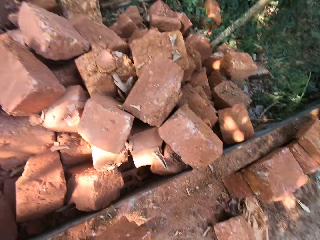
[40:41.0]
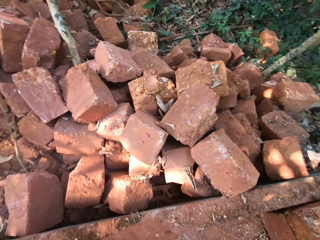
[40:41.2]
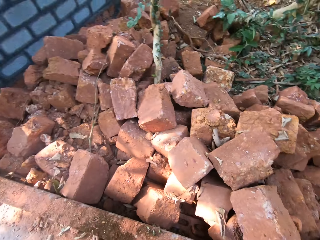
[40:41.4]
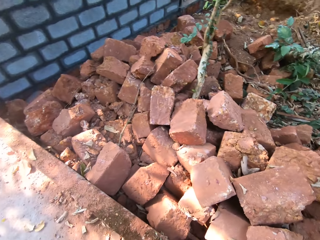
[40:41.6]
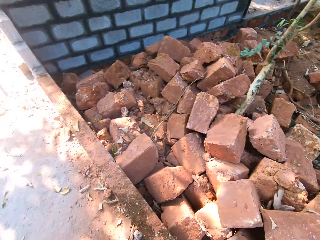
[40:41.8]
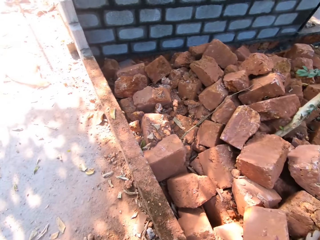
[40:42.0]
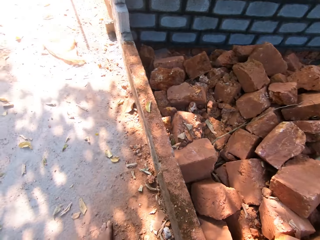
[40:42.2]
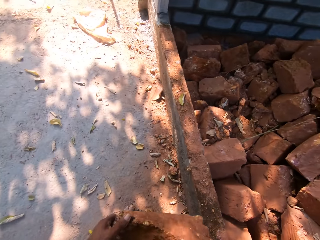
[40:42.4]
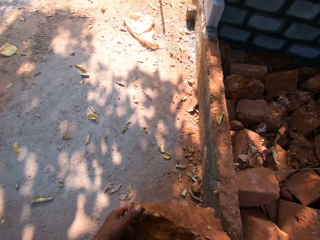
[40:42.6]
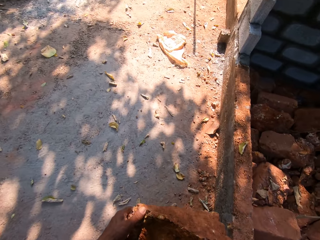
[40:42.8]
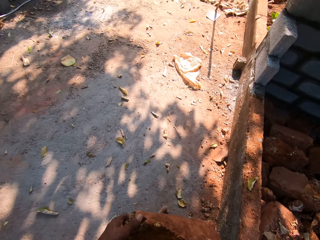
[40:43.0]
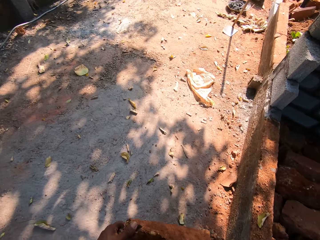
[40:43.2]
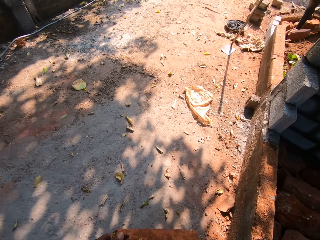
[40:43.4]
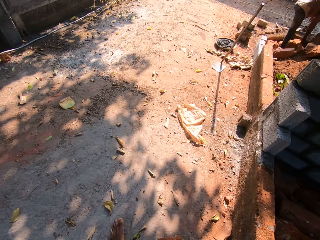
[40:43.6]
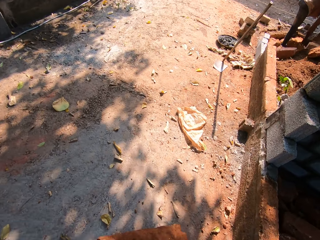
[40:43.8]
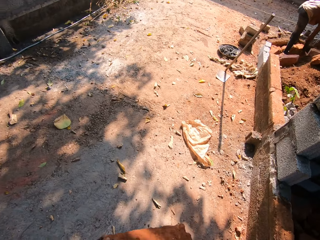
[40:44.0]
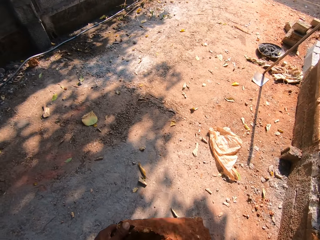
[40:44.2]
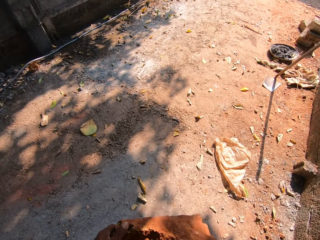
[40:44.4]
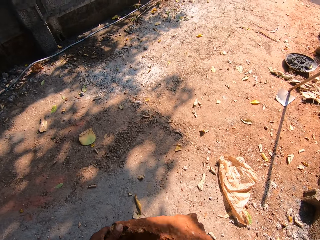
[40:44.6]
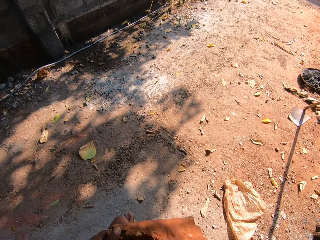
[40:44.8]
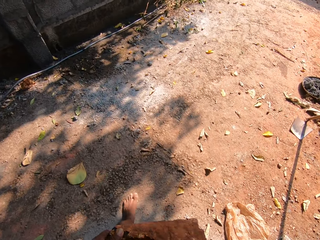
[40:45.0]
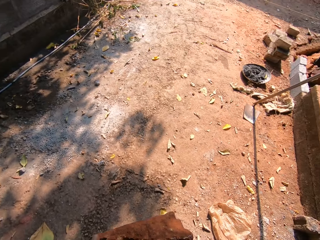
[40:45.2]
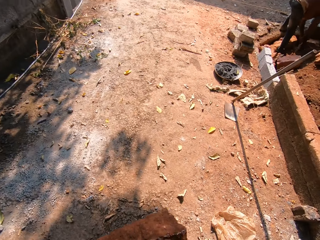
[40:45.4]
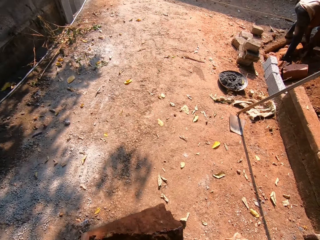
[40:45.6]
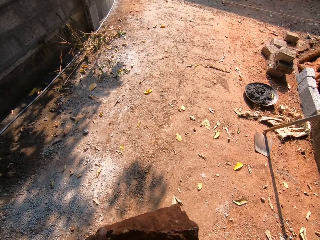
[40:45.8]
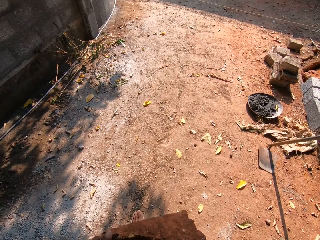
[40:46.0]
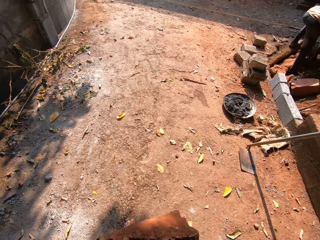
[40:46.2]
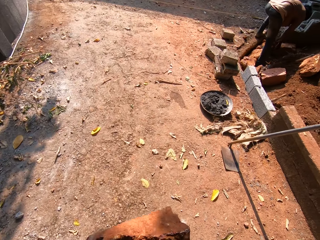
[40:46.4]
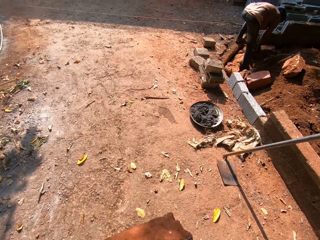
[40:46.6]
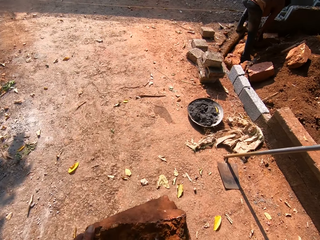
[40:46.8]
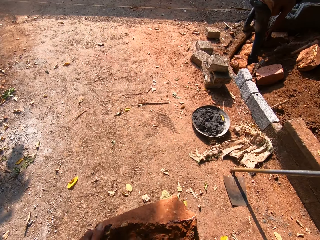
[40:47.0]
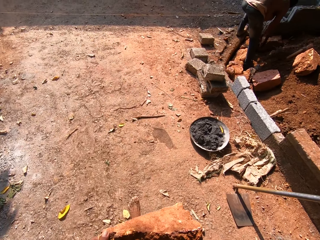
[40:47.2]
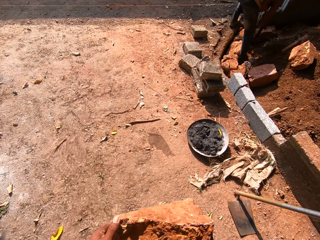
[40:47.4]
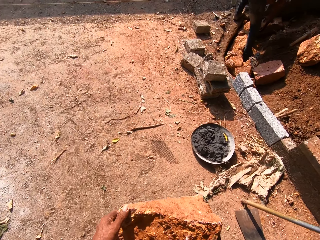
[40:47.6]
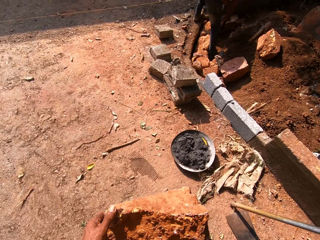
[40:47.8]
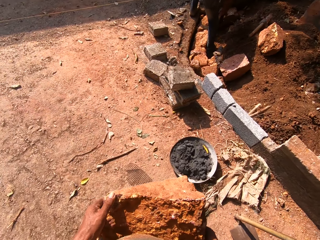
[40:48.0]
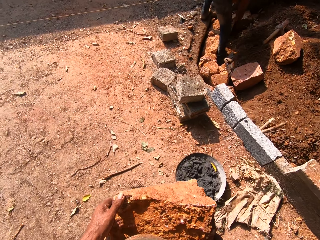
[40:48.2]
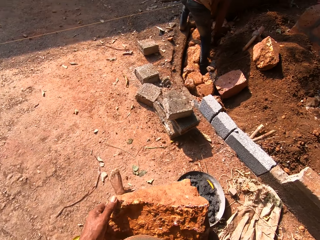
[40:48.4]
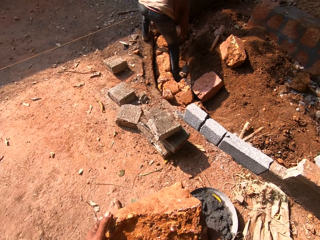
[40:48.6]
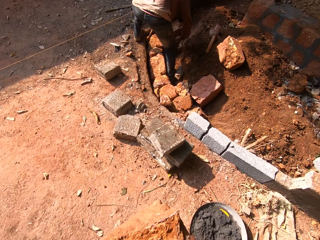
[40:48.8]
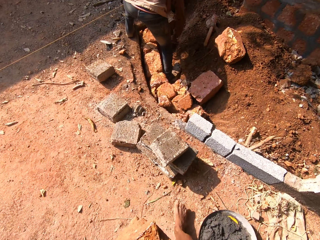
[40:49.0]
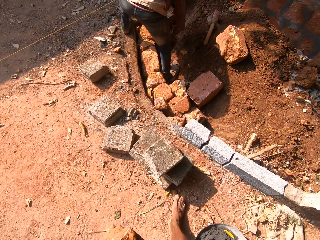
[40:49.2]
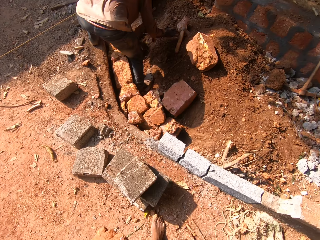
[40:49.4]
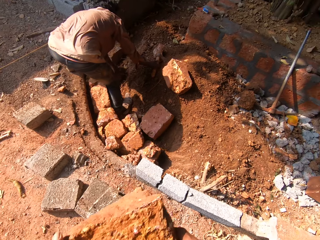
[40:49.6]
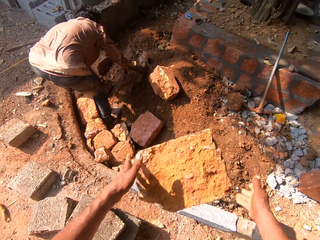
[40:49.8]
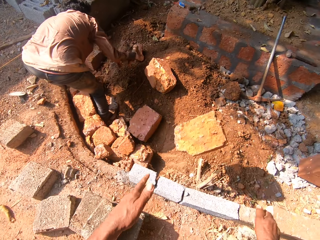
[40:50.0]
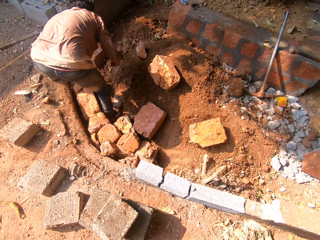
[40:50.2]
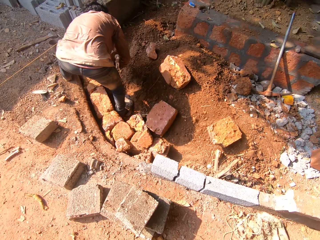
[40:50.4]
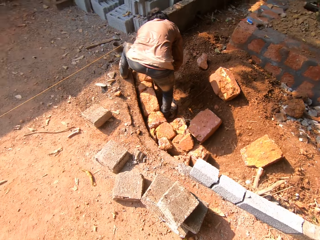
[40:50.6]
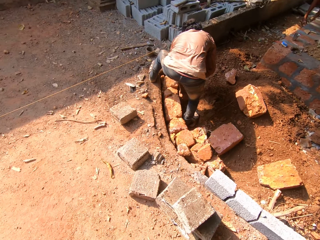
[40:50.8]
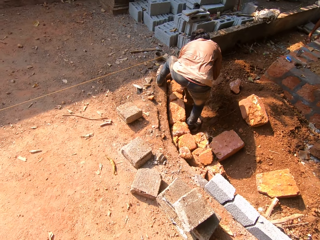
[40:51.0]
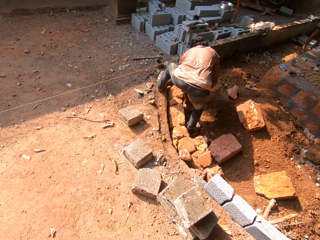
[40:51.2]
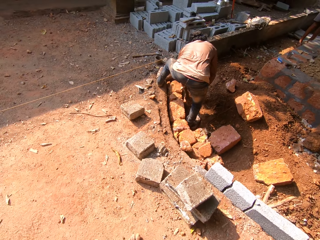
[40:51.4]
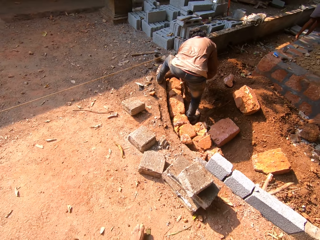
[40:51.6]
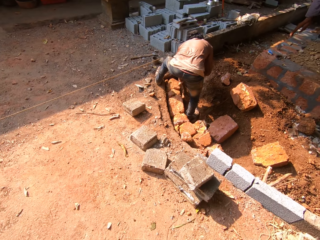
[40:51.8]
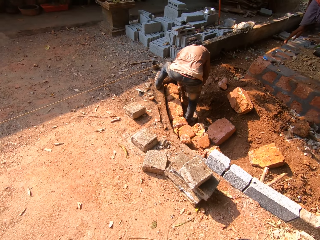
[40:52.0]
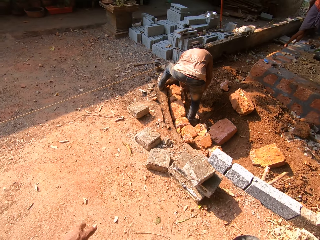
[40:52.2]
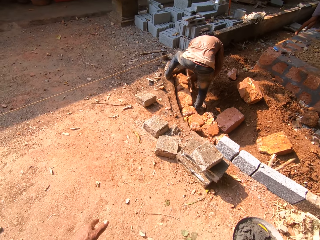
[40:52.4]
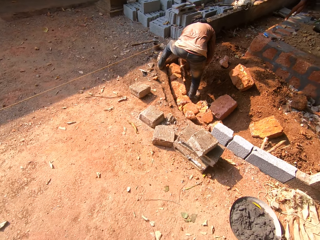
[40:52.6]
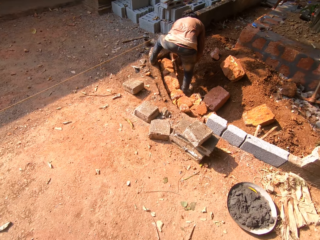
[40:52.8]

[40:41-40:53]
The camera wearer walks back. A man picks up an axe from the ground with his right hand. The camera wearer throws the brick on the ground with both his hands. The man breaks a brick on the ground with the axe in his right hand.

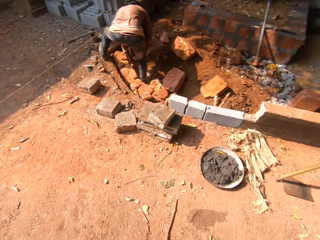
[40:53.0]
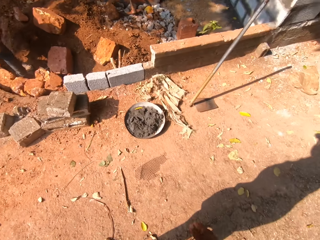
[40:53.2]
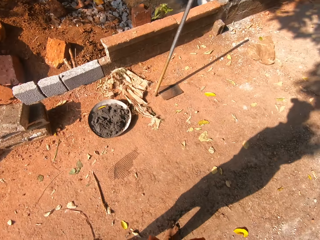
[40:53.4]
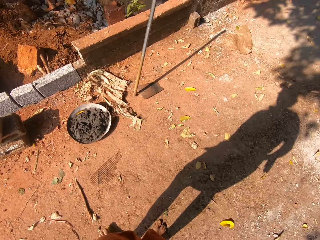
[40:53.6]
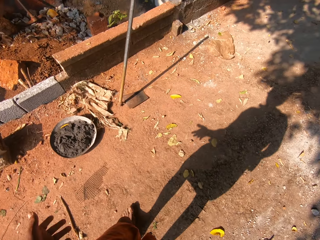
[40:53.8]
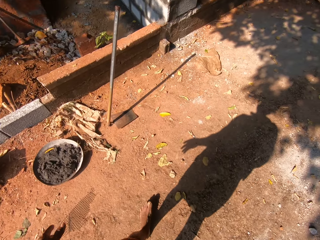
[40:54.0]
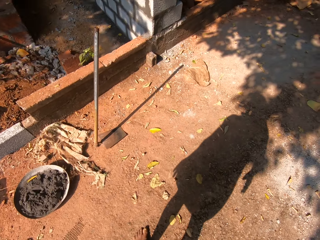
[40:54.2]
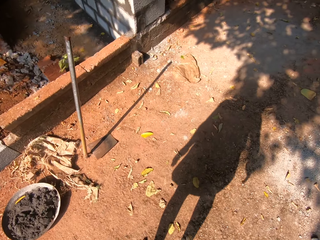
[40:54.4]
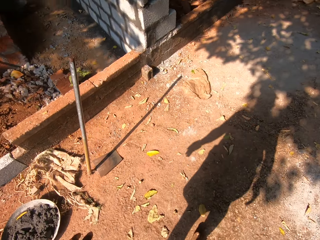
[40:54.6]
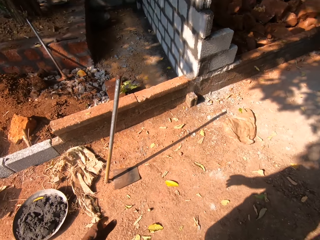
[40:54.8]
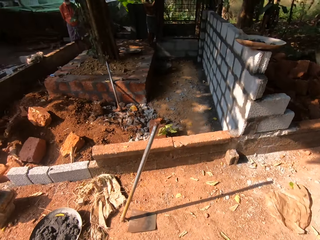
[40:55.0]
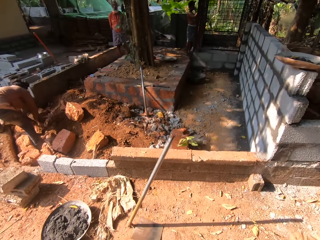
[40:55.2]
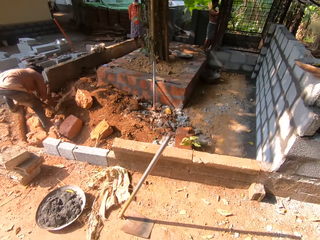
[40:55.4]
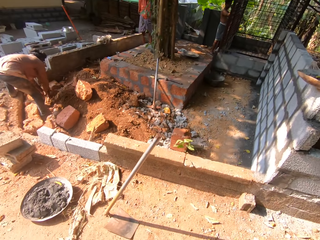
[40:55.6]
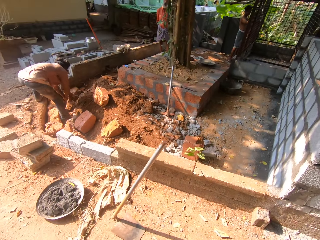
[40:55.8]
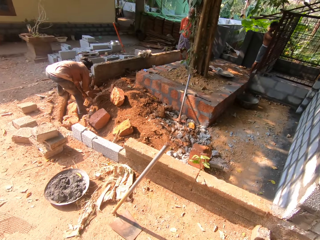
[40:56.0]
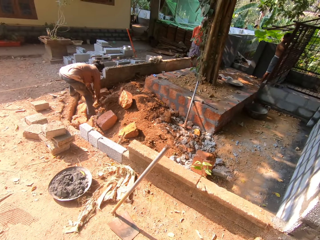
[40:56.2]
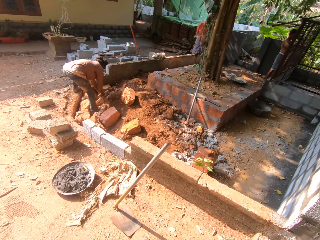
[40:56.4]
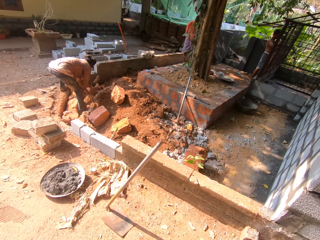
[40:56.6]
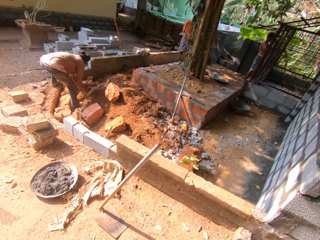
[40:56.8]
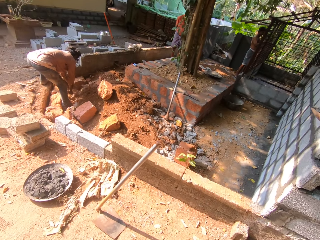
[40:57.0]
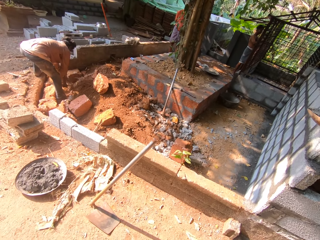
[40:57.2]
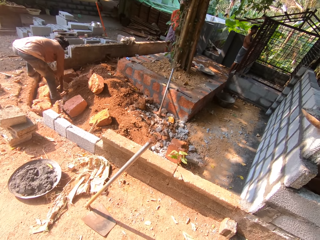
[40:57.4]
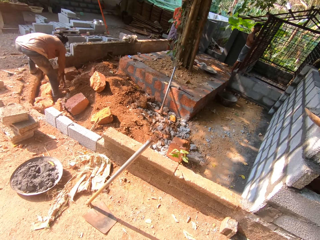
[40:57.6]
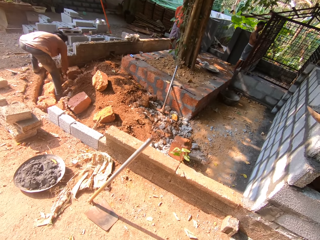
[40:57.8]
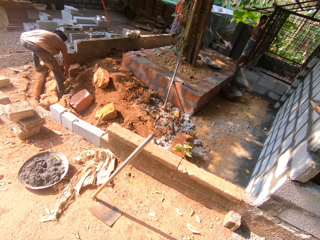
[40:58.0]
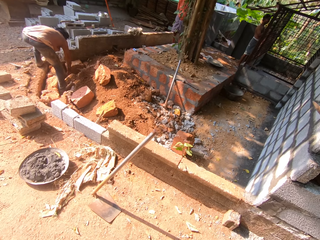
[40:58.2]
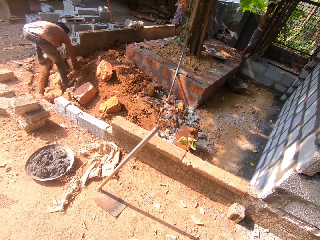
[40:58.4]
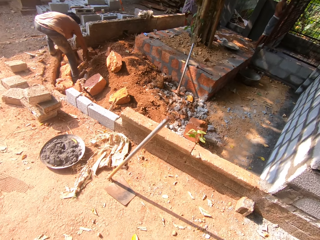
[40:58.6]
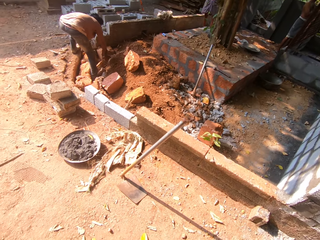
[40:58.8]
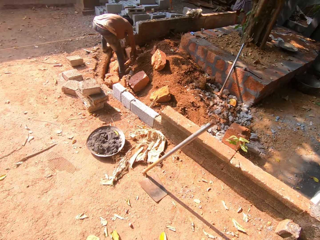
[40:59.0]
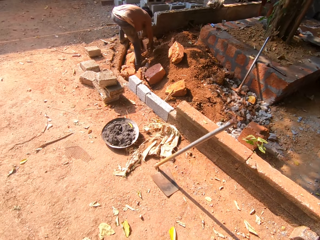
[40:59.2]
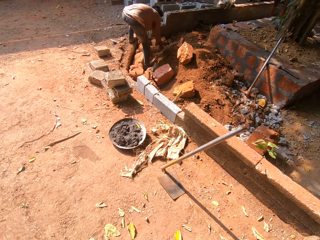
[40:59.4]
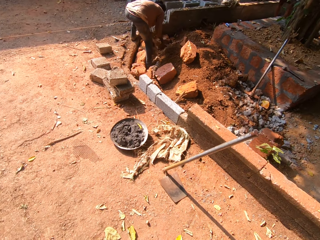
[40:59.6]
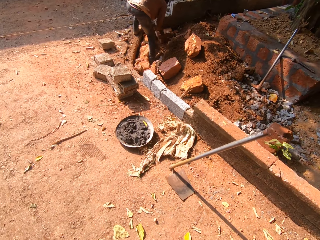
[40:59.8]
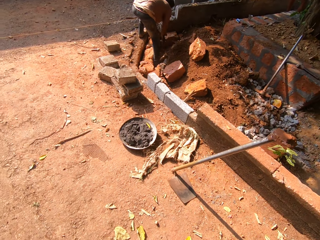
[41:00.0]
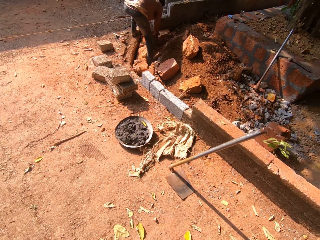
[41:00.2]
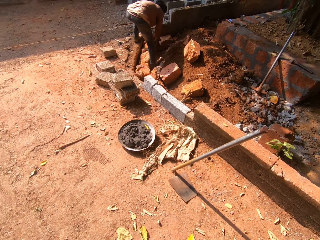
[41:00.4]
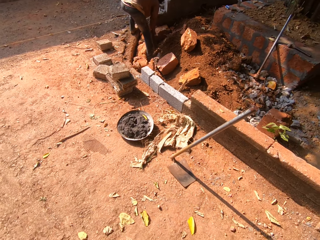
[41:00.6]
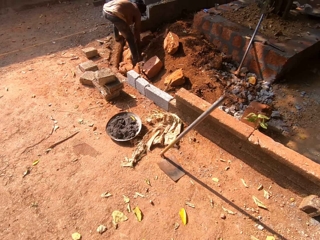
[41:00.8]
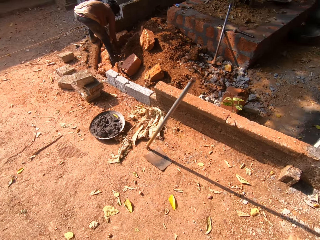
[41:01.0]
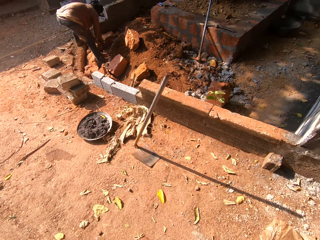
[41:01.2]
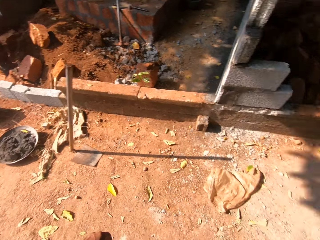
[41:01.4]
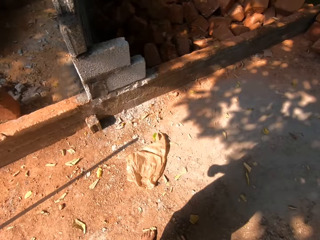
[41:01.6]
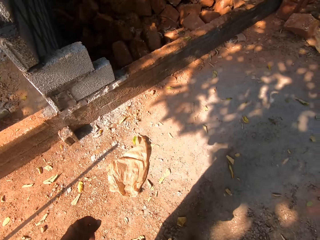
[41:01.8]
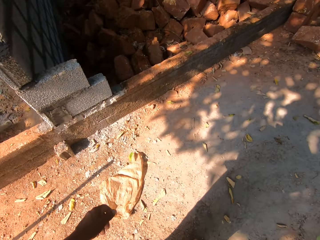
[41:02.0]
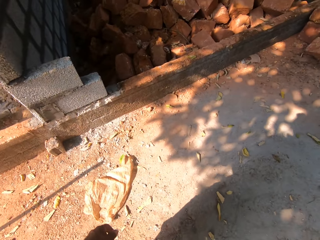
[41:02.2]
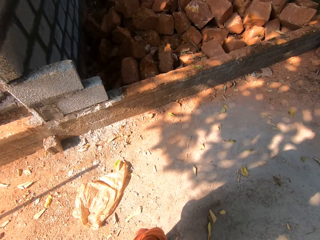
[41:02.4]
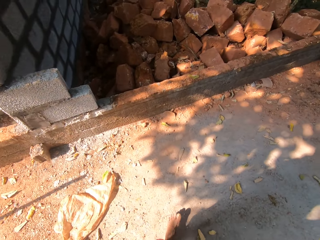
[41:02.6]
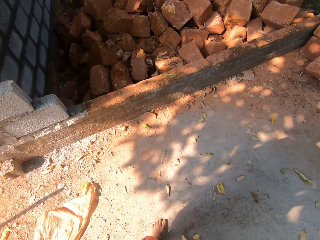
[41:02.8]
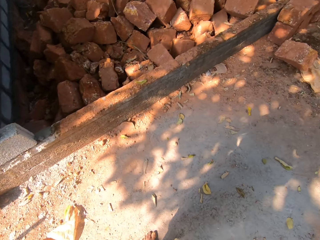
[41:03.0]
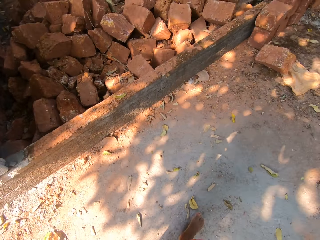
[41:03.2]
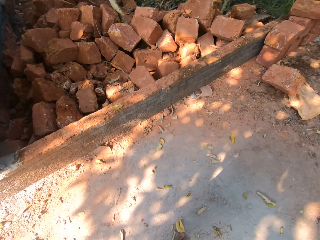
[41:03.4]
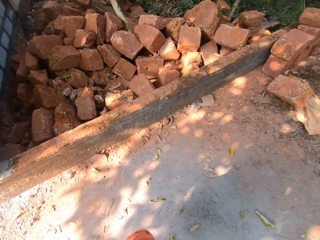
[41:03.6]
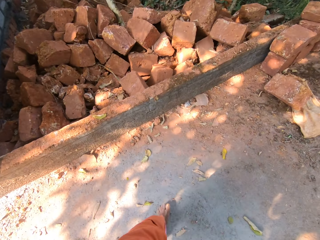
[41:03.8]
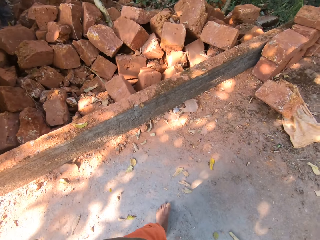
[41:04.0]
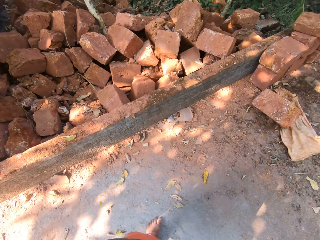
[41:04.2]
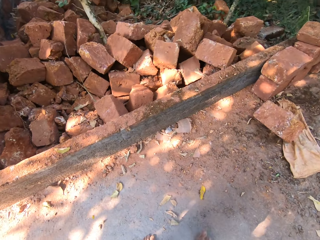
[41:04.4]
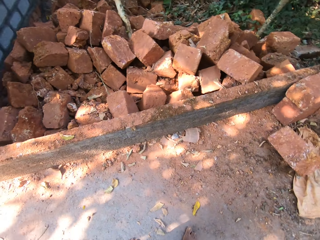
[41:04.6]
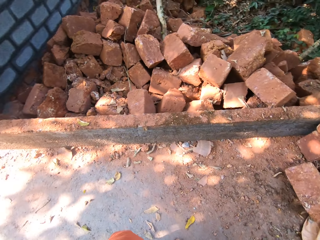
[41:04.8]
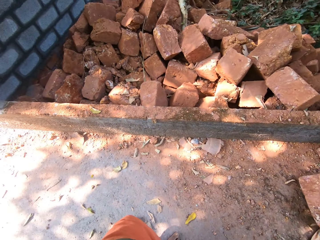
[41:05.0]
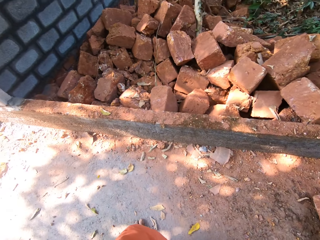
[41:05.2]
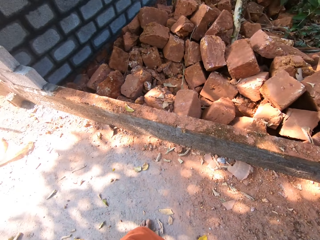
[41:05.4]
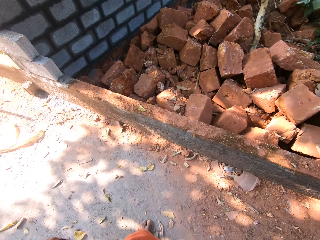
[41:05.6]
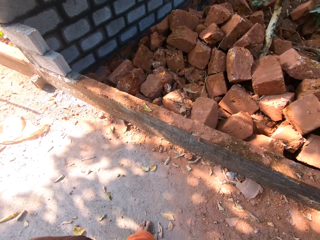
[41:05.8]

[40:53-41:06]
The camera wearer interacts with the man.
